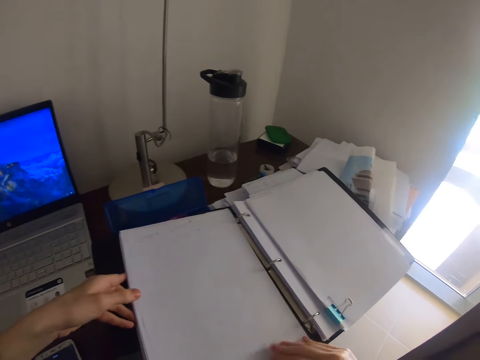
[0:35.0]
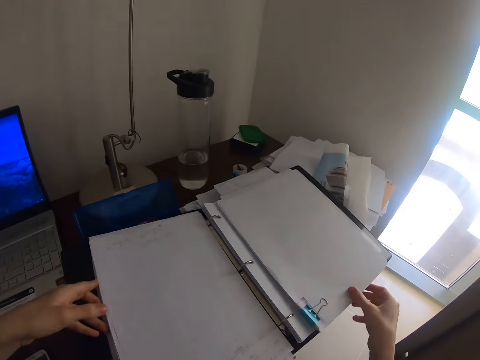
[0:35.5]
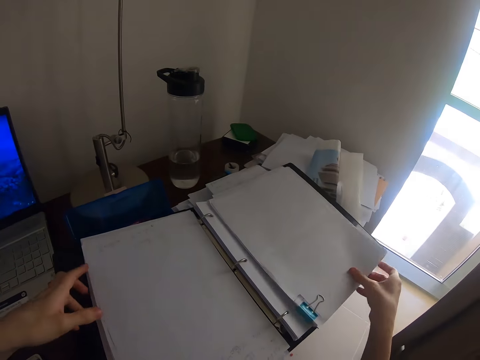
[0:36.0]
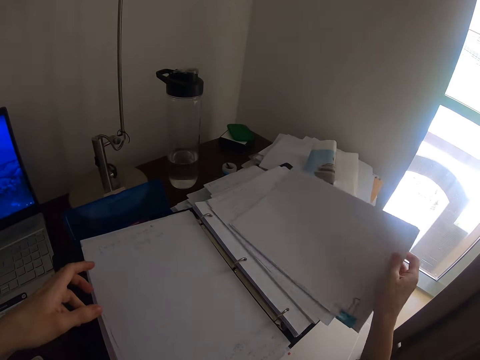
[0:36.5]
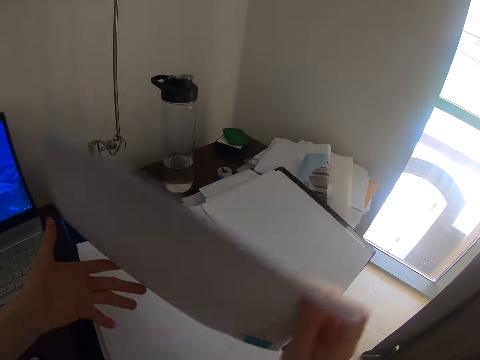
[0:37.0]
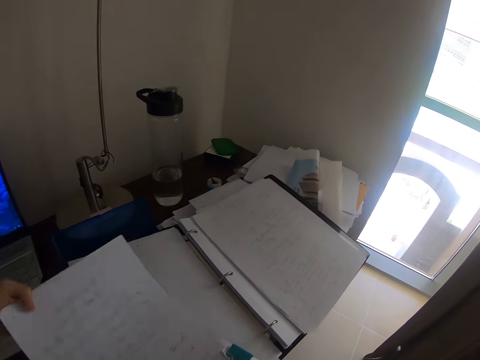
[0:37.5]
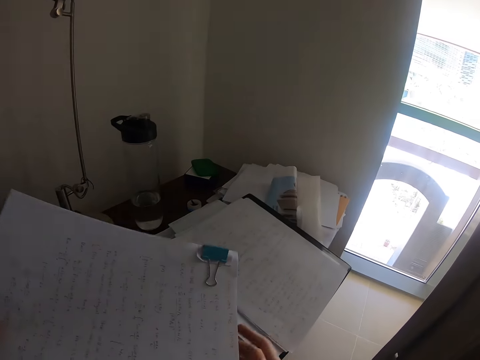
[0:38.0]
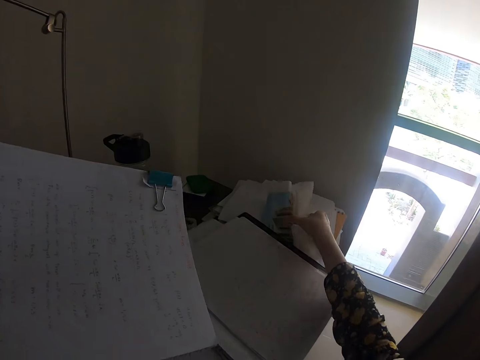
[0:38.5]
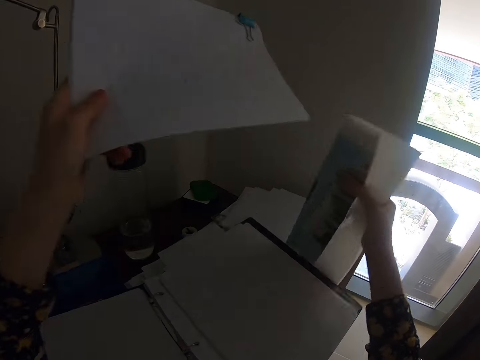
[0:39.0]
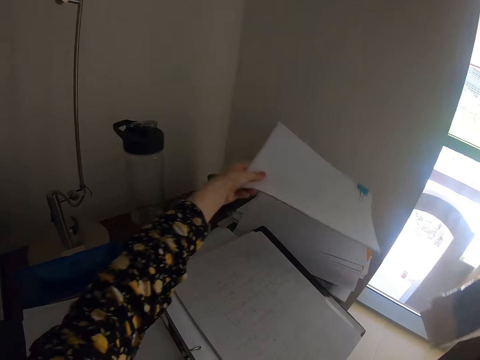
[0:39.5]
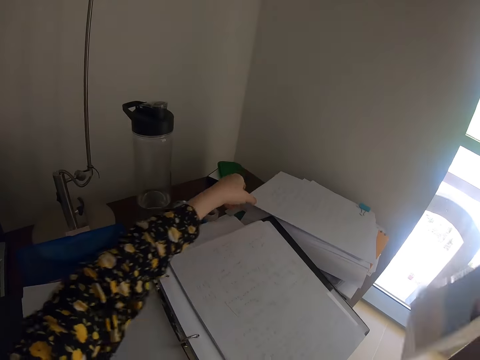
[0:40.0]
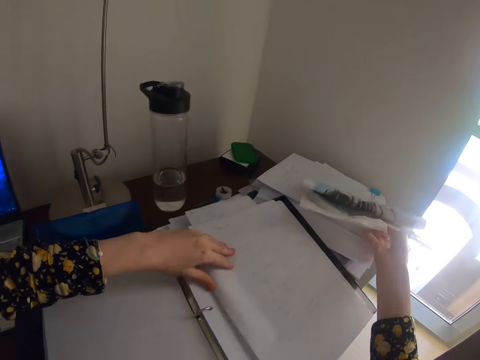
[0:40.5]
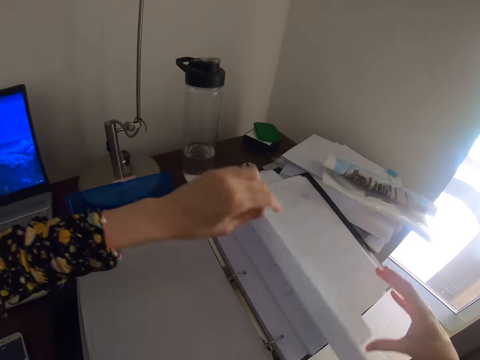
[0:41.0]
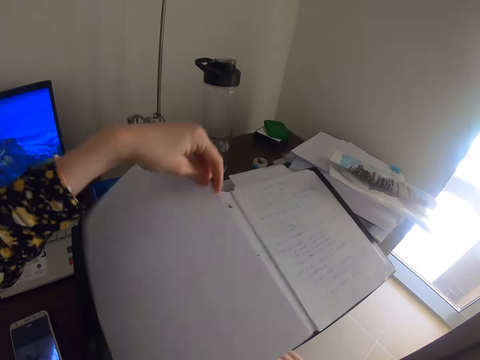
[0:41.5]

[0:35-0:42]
The camera wearer picks up the papers. They pass the papers to the left hand. They lift the papers. They hold the papers. They pick up the paper with the right hand. They put the papers down. They put the paper down with the right hand. They pick up the paper with the right hand. They put the paper down.

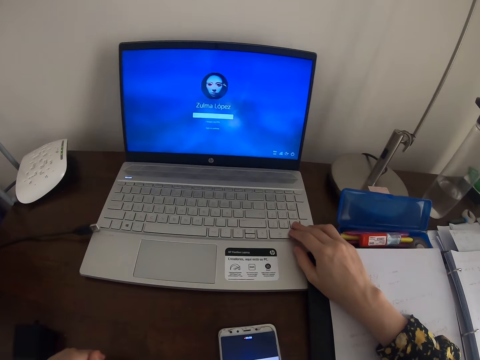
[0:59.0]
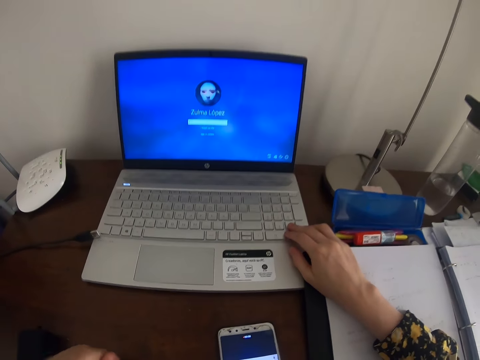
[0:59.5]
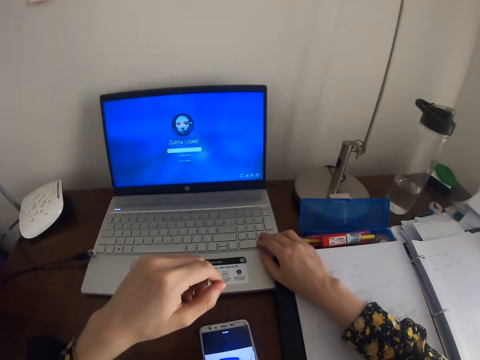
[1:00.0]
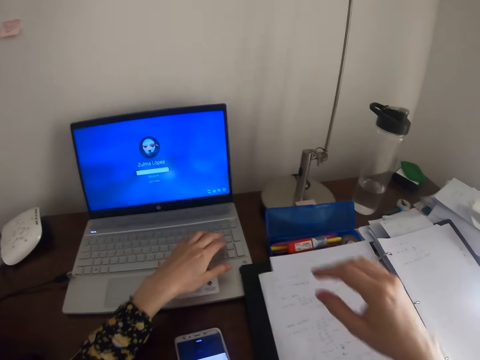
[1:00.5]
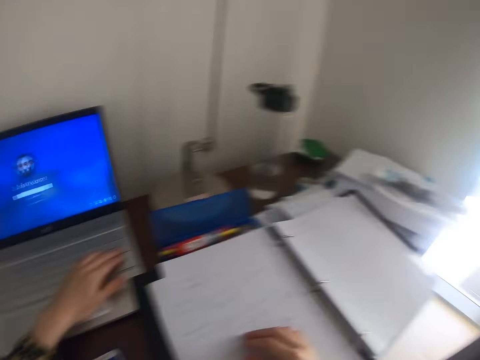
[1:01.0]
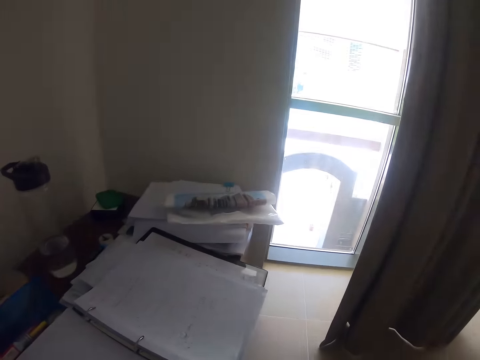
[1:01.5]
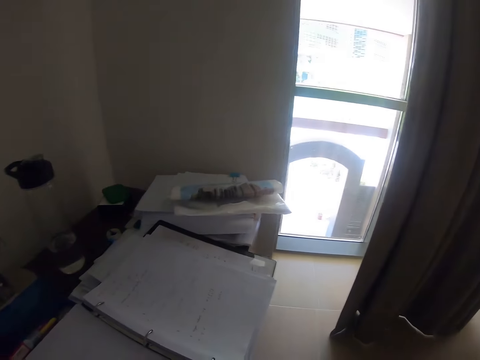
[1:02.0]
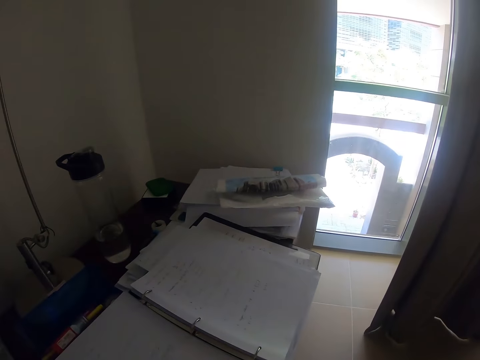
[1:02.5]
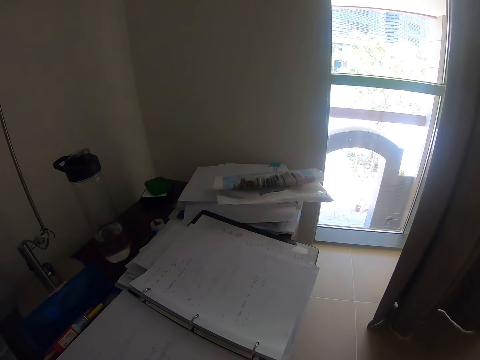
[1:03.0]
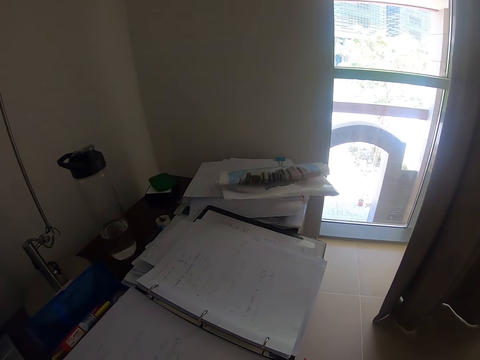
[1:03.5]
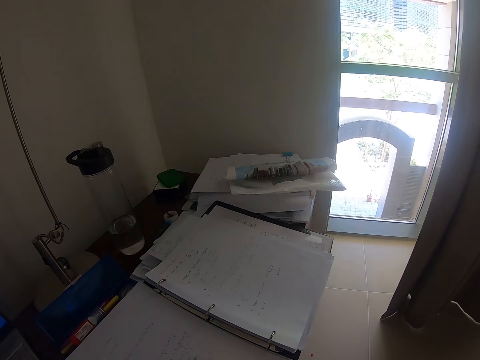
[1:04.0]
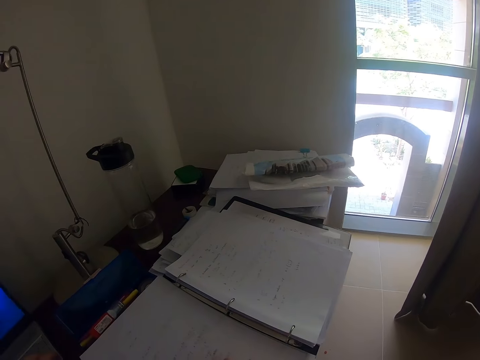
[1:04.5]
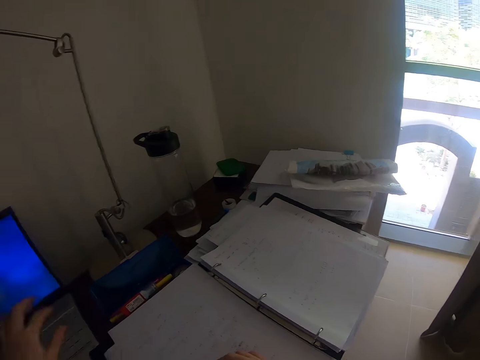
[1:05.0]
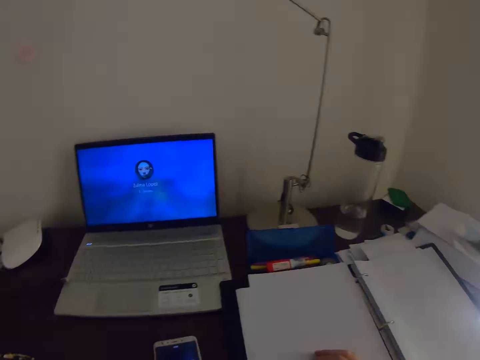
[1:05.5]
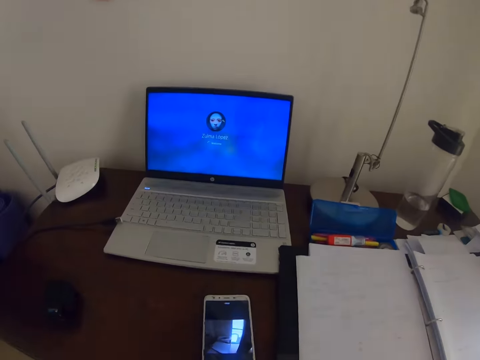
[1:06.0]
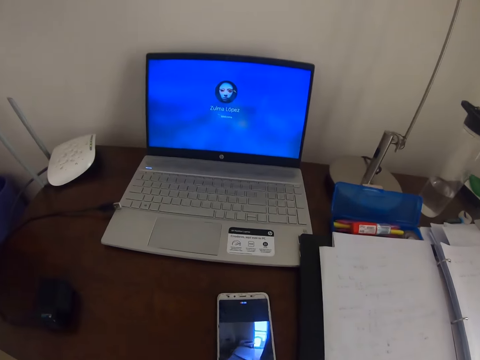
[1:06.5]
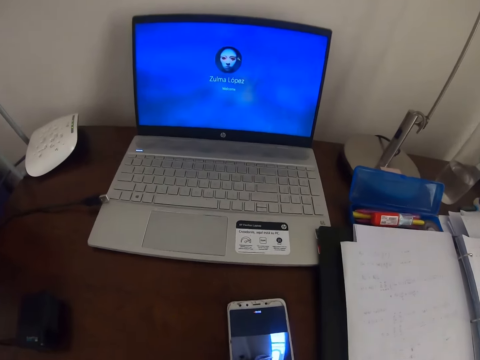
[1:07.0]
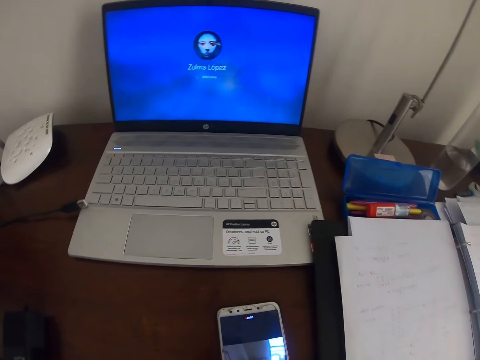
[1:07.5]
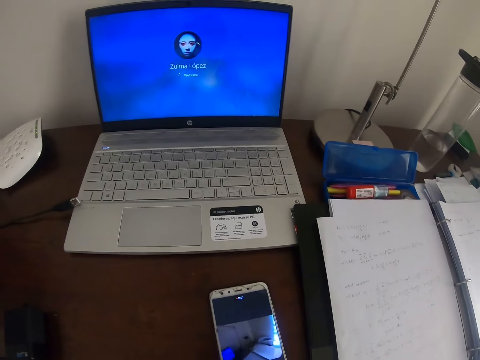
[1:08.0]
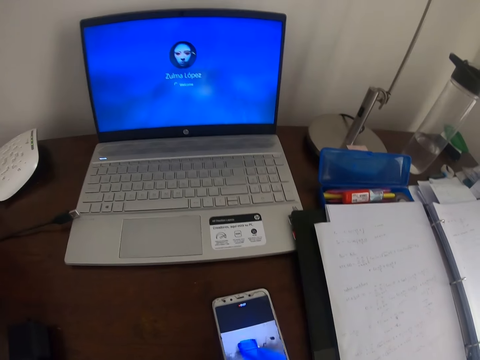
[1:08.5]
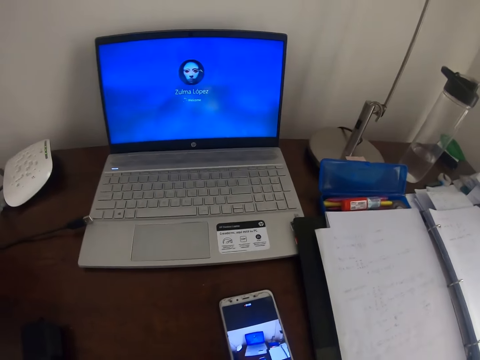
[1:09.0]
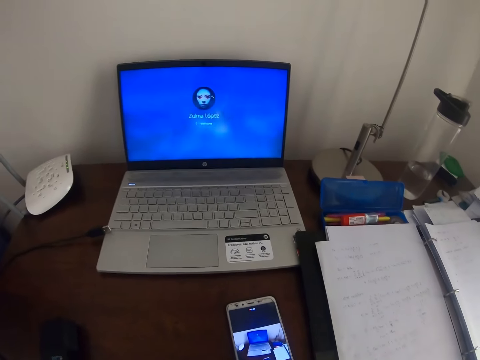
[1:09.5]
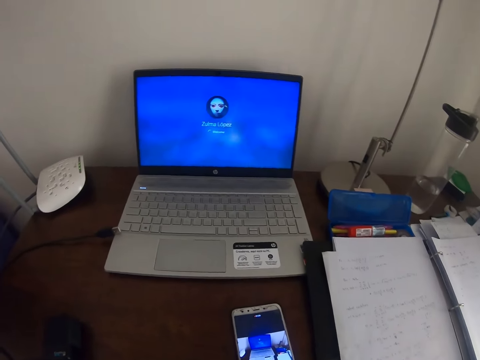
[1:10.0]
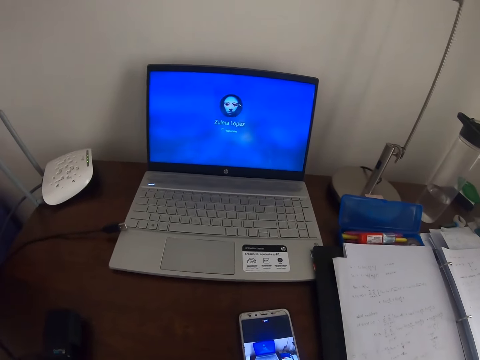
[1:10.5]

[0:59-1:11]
The camera wearer operates the laptop with the left hand. They look at the window. They move the hand. They look at the phone. They operate the phone.

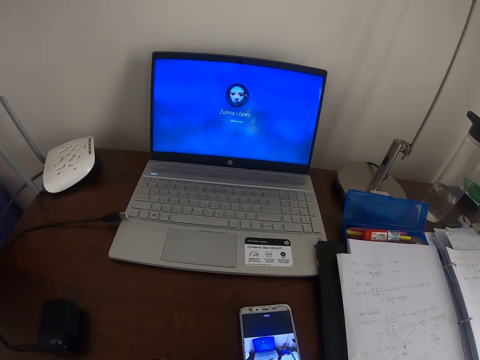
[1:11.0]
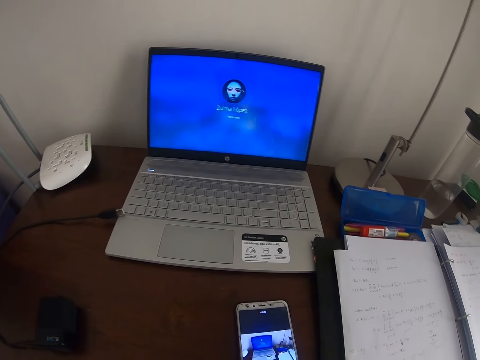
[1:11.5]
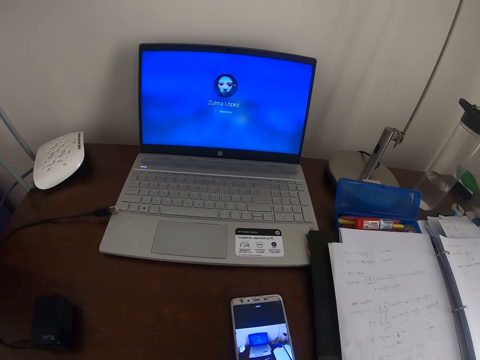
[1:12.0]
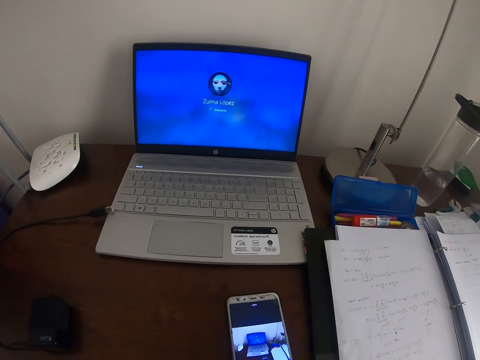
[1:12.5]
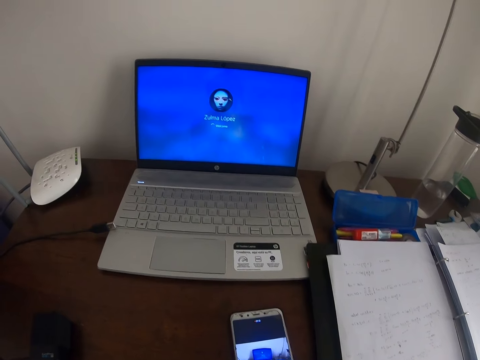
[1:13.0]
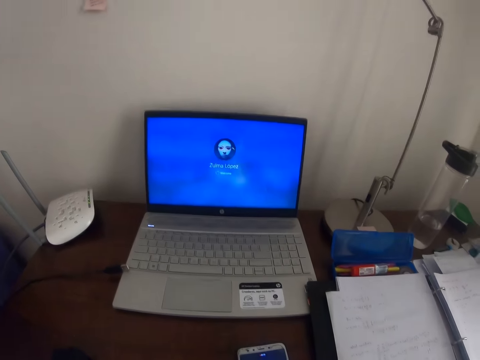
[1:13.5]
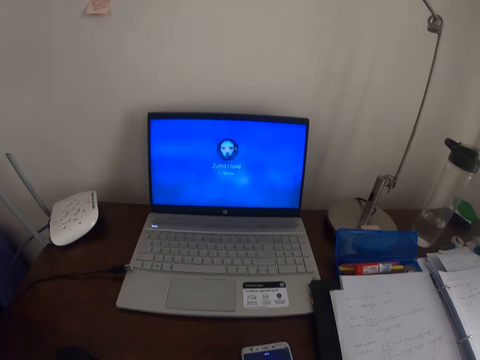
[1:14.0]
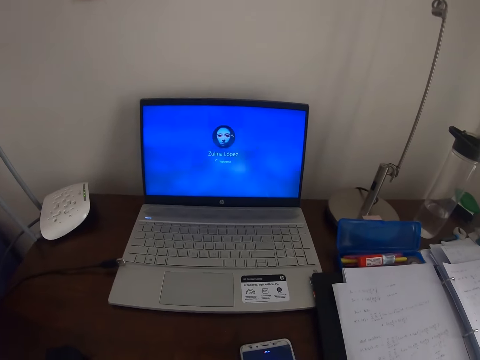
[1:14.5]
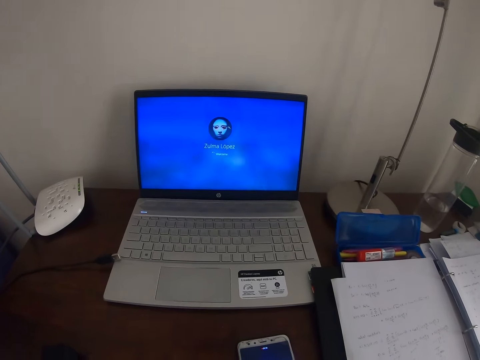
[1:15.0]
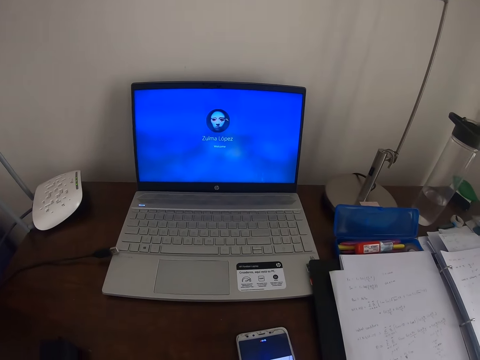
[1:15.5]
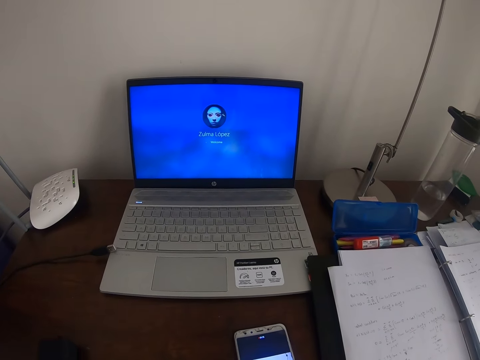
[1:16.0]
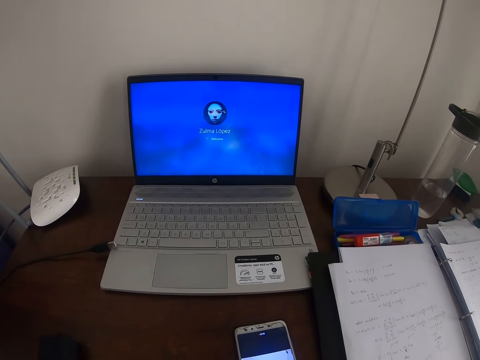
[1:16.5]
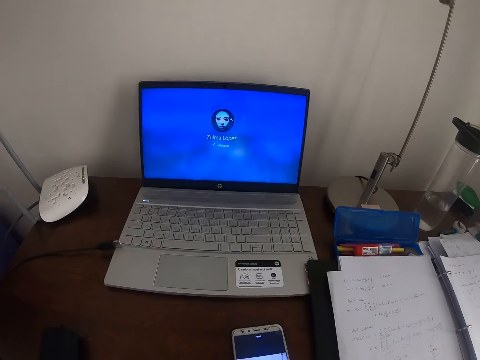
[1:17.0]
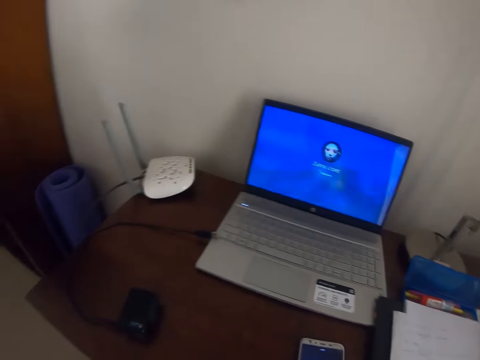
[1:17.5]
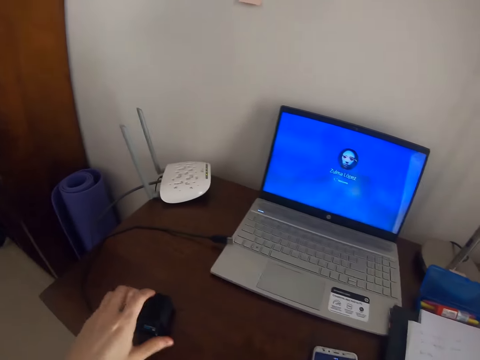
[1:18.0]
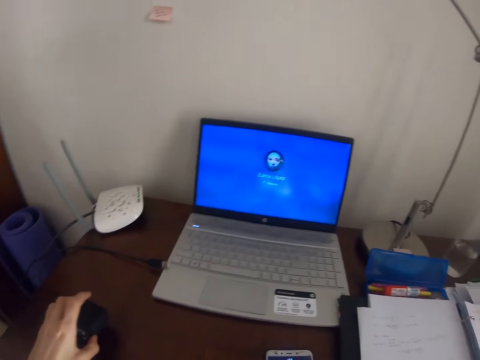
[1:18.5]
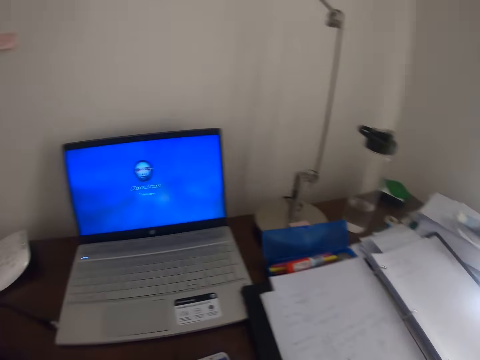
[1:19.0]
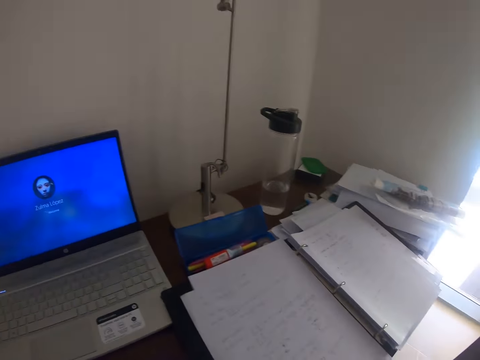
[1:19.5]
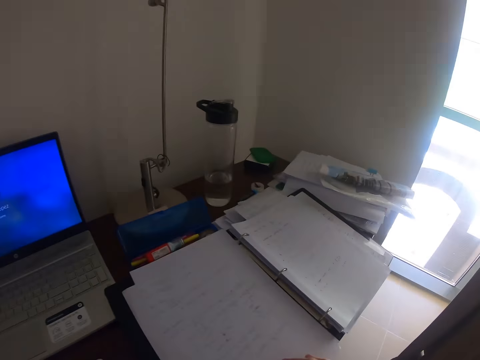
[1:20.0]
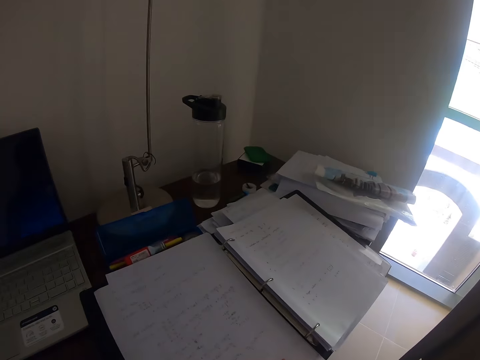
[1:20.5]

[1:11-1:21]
The camera wearer moves the cable. They touch the mouse. They move the mouse. They look at the file.
